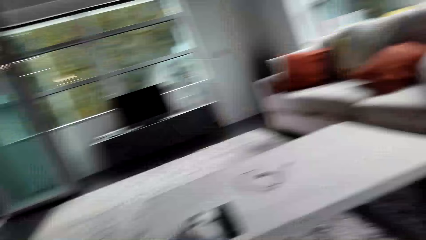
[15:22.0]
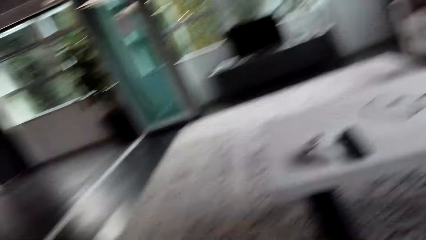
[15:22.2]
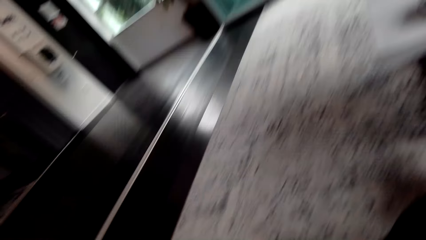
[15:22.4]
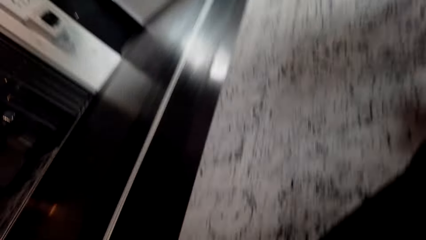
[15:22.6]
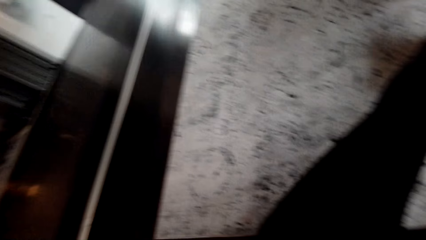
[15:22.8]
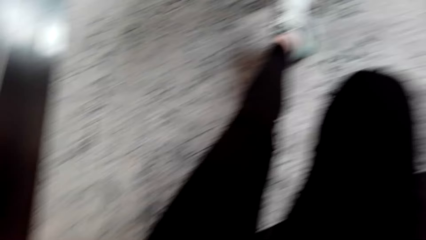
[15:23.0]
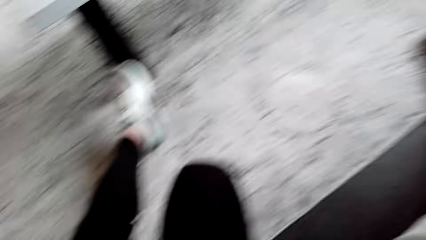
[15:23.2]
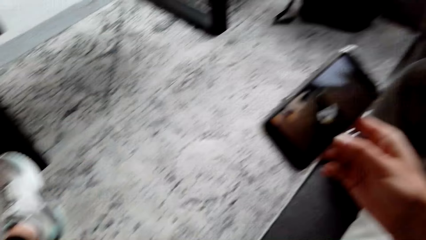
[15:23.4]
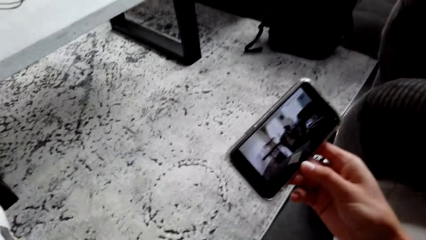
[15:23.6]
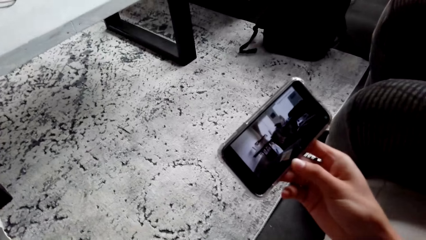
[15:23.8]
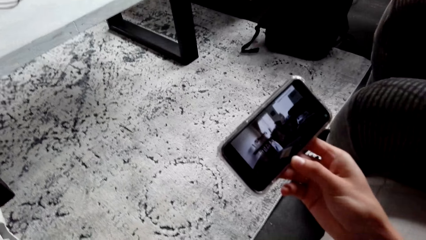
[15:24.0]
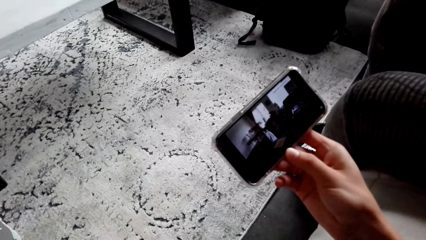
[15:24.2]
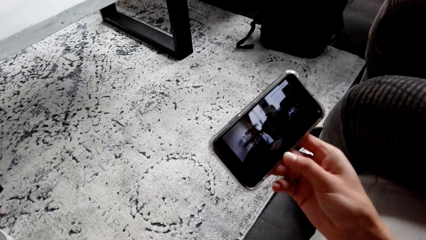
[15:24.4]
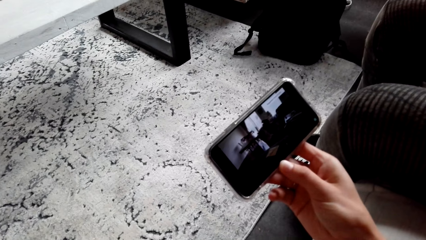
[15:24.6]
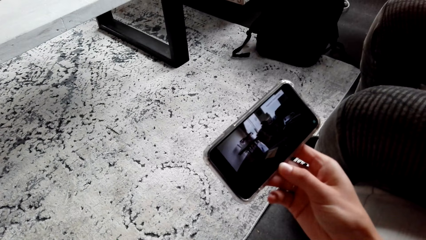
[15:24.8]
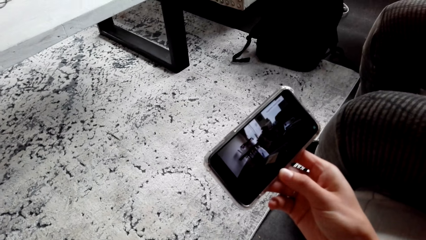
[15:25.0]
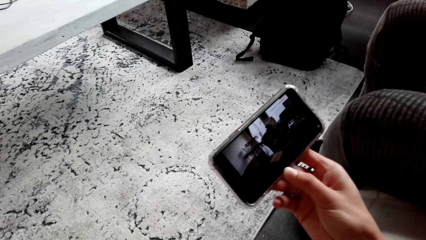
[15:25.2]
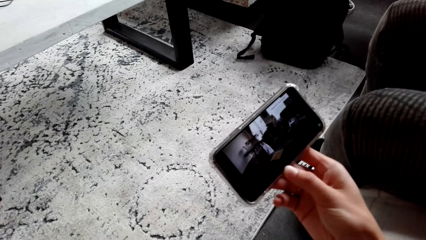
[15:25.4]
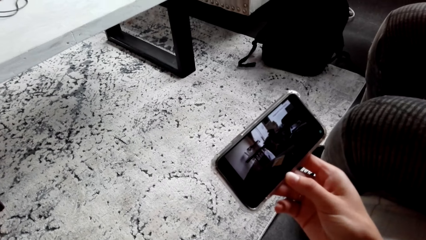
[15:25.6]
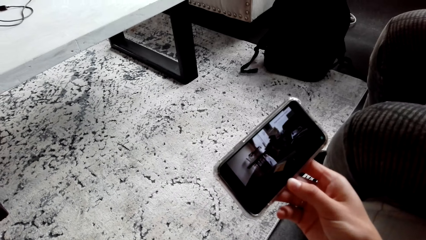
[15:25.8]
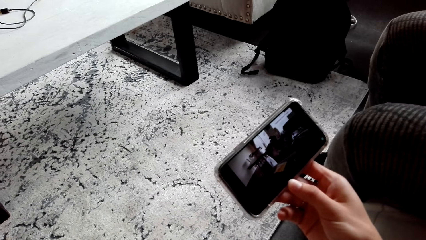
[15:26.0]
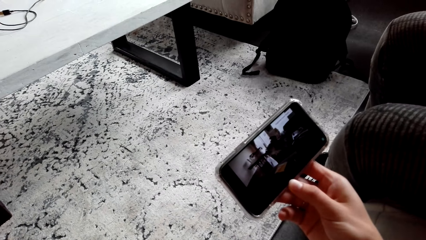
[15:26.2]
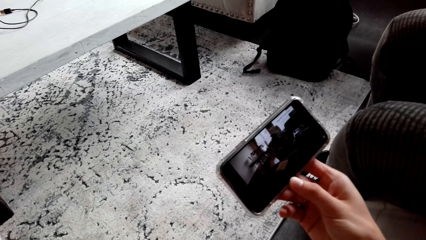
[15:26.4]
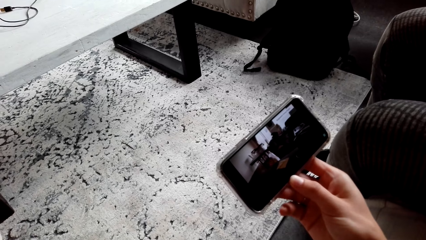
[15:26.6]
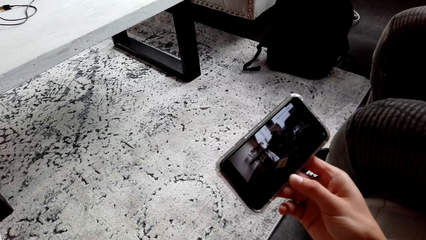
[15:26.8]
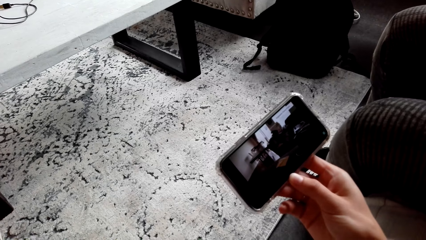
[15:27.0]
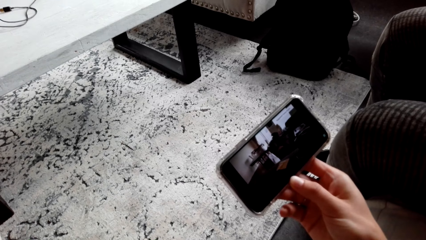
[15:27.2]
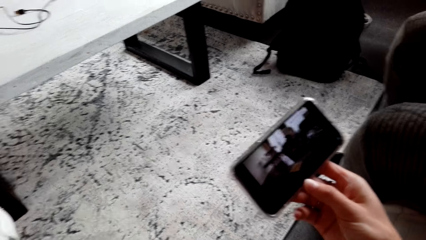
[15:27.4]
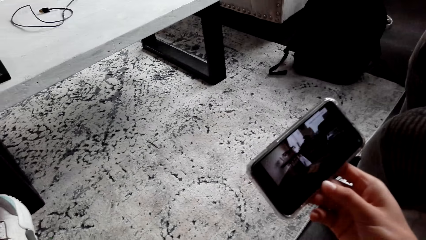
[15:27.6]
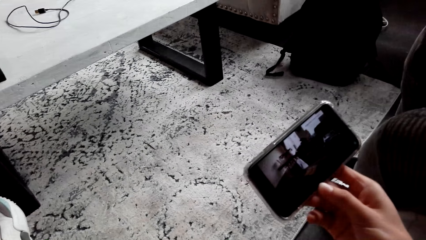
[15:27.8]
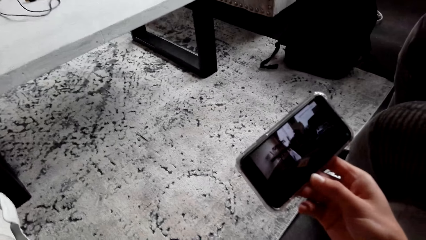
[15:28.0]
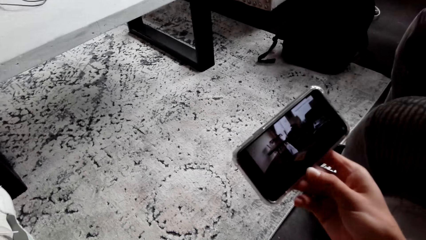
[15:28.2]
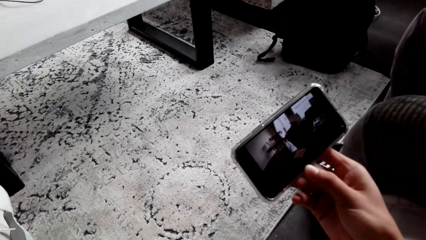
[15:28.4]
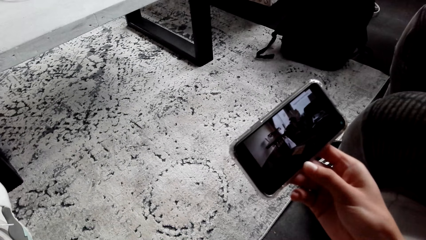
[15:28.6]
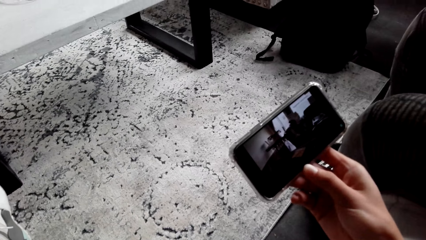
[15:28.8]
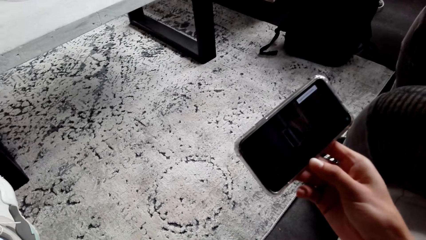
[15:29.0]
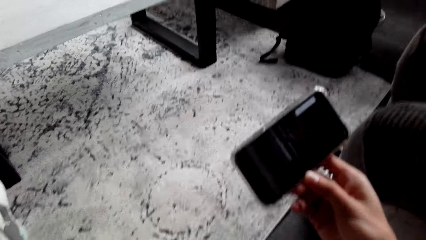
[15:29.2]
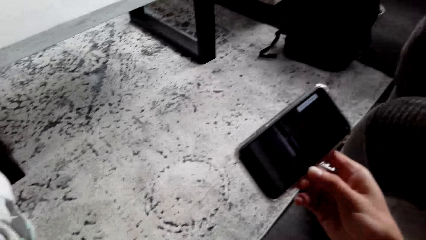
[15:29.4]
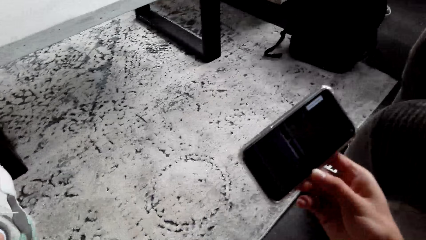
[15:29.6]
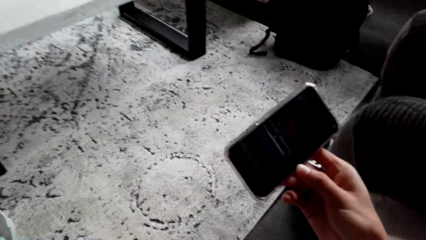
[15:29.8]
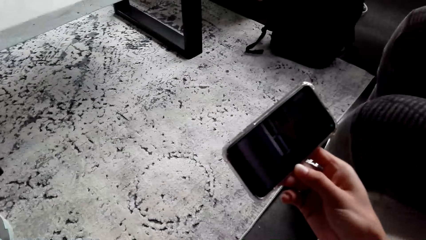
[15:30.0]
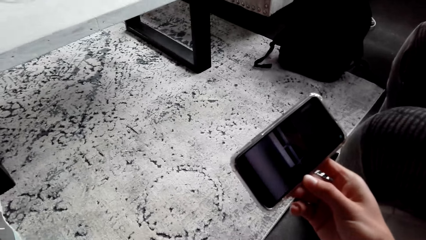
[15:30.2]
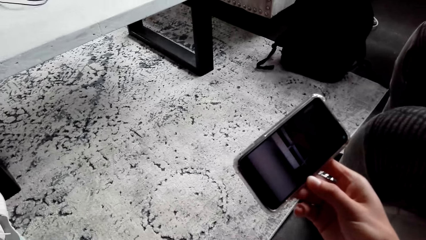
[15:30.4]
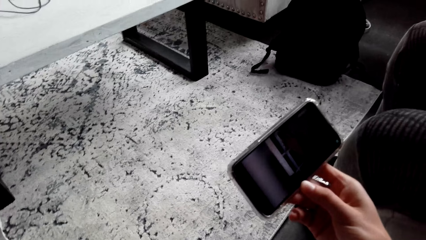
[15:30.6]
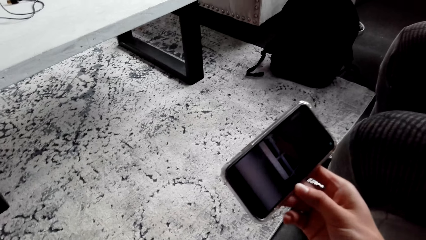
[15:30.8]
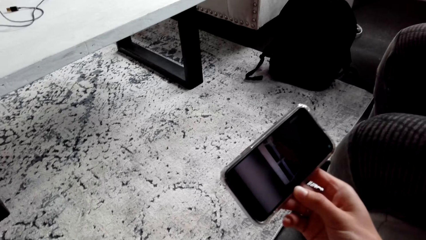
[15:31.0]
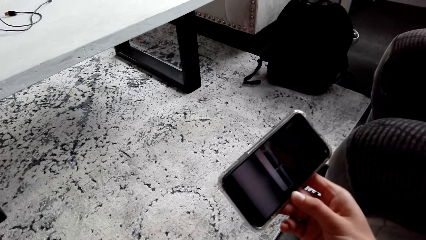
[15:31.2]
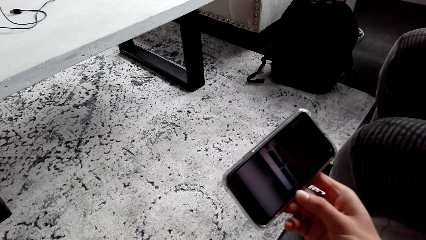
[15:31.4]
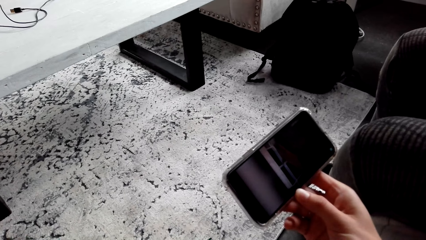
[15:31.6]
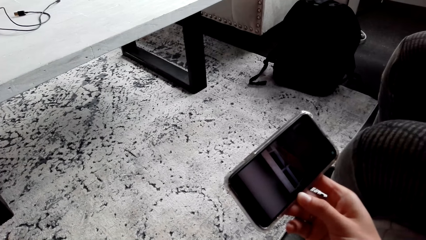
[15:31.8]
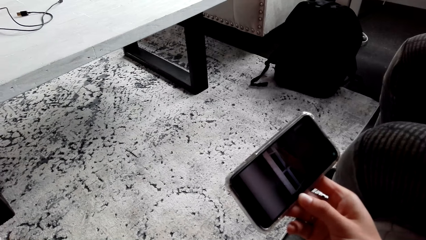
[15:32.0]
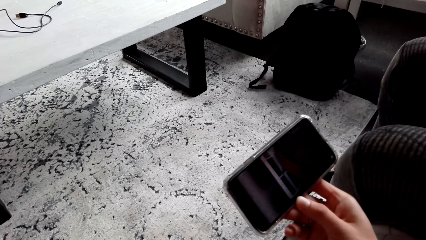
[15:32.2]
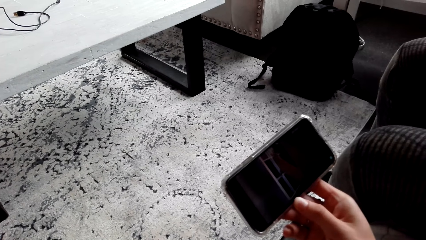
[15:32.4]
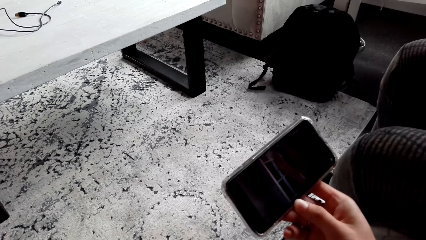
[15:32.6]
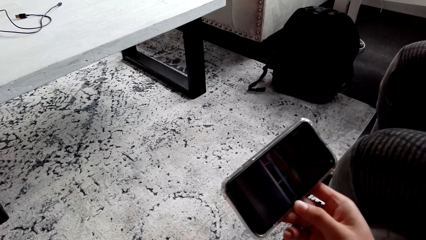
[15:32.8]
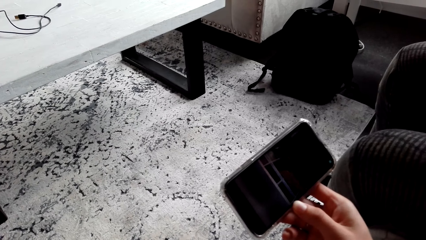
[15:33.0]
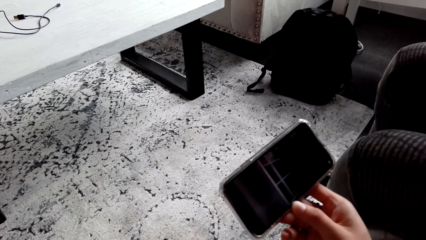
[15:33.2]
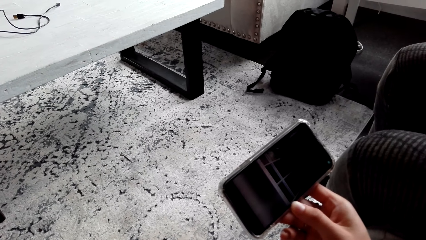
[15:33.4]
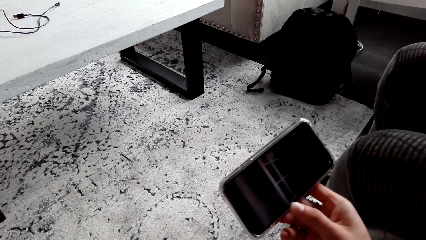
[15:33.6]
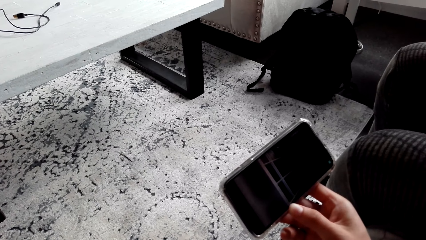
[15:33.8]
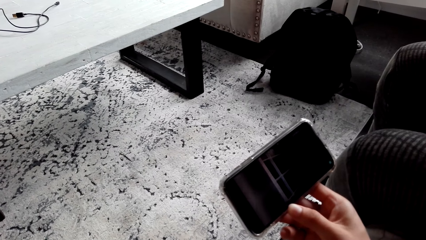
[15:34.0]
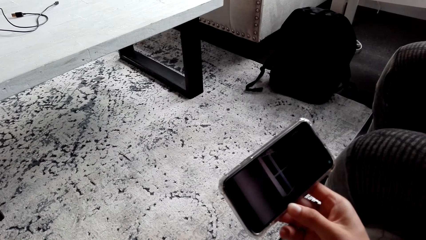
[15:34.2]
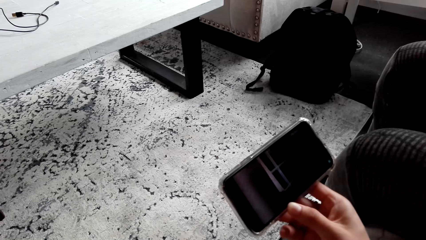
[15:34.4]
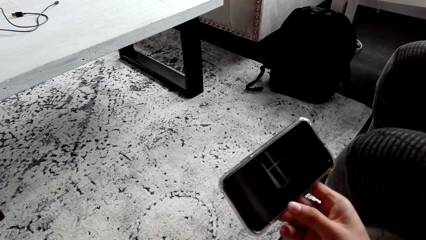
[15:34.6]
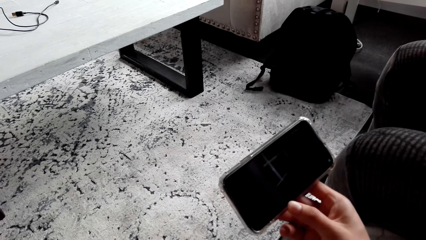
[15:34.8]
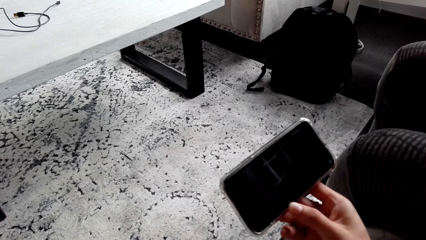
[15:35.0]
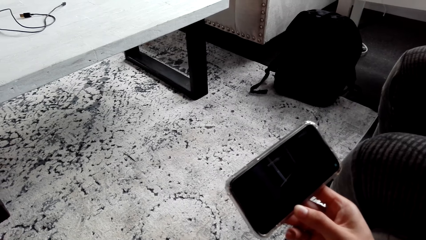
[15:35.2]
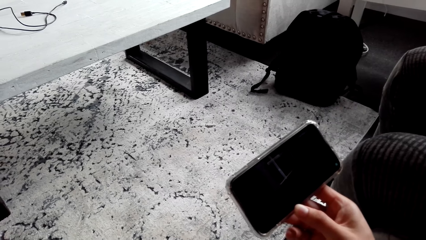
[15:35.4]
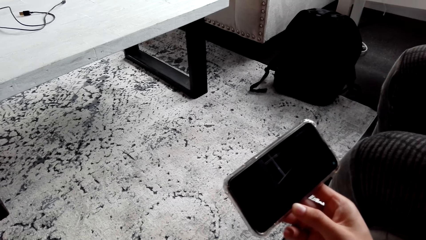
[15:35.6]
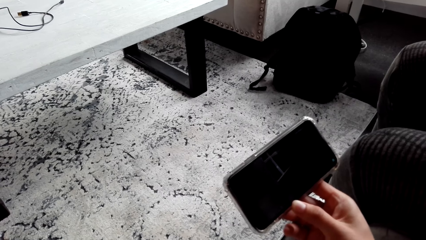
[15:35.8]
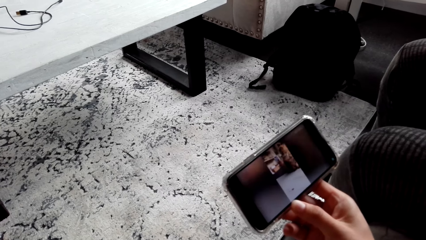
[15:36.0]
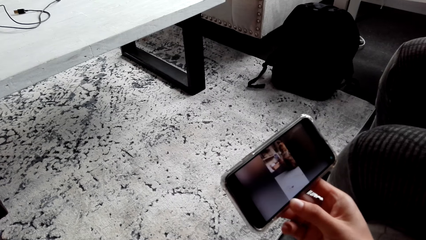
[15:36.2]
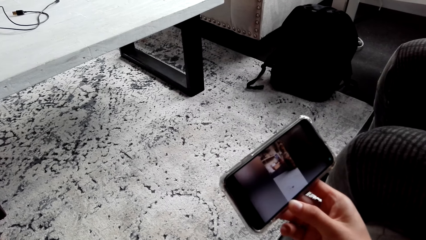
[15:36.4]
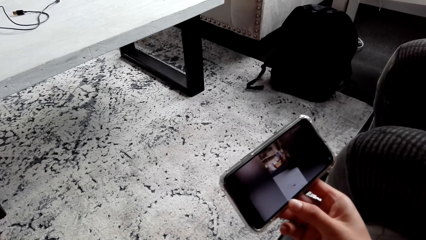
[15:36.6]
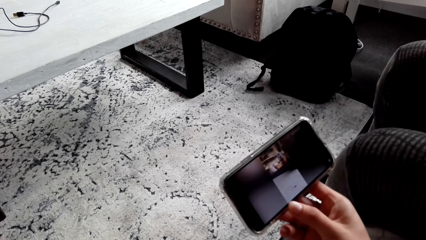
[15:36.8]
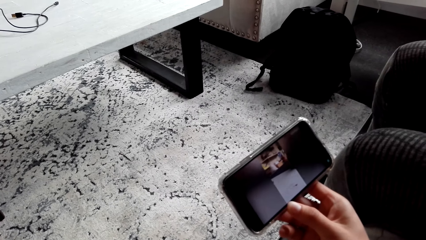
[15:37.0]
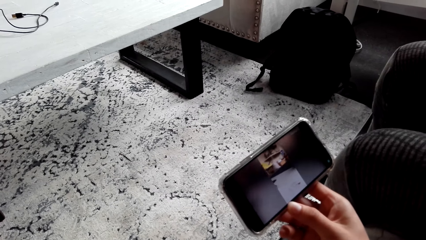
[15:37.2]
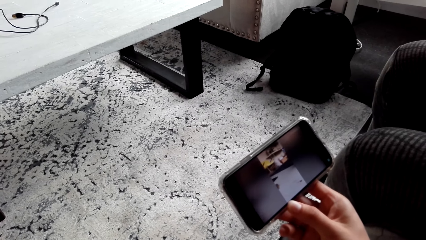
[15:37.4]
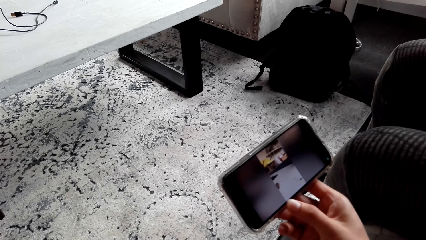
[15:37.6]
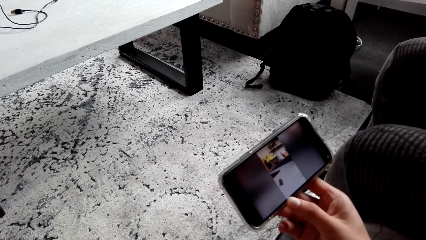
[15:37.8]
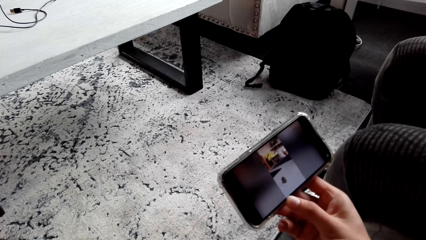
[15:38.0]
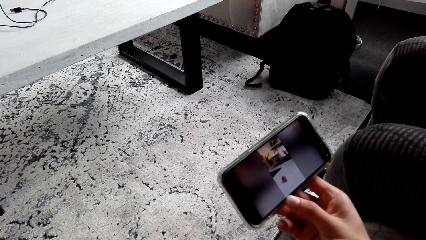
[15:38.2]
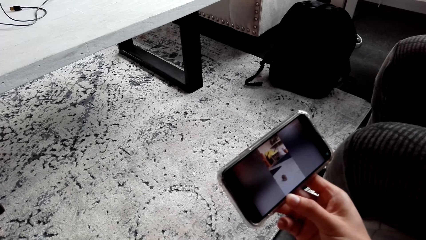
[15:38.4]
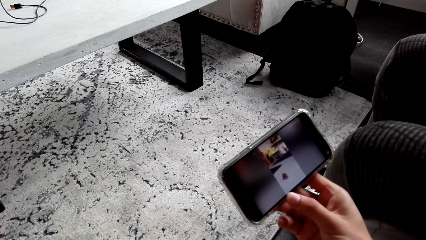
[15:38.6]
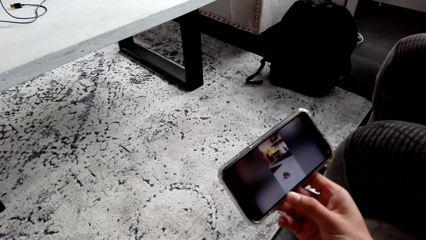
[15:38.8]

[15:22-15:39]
The camera wearer looks around. They turn around. They watch a video on their phone. They watch the video on the phone repeatedly.
